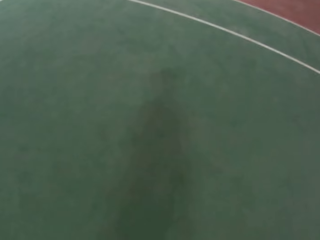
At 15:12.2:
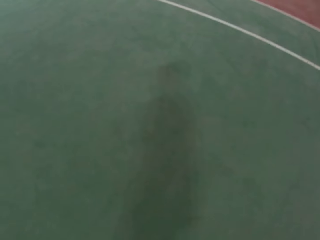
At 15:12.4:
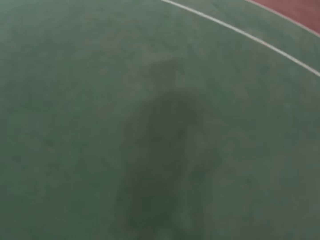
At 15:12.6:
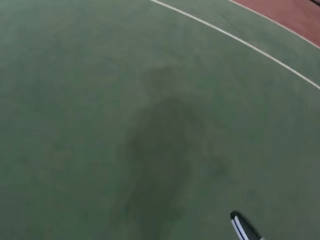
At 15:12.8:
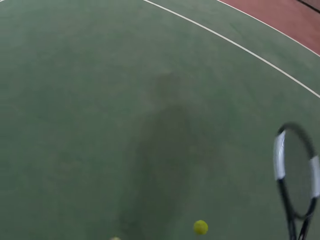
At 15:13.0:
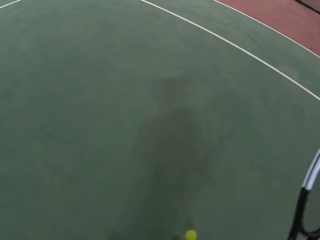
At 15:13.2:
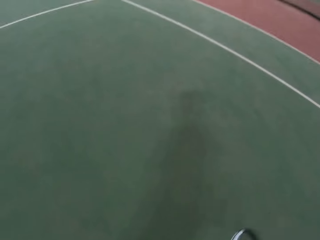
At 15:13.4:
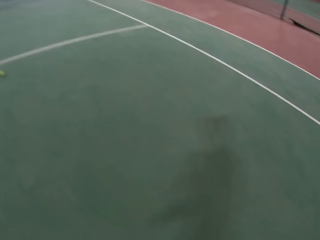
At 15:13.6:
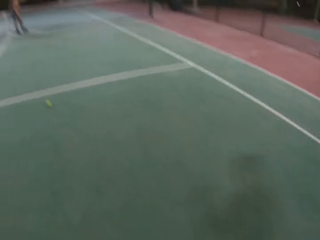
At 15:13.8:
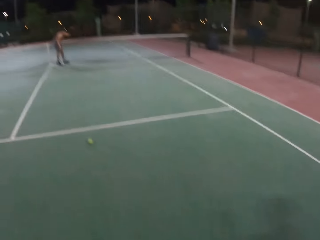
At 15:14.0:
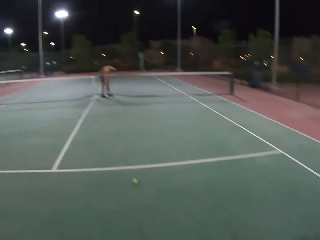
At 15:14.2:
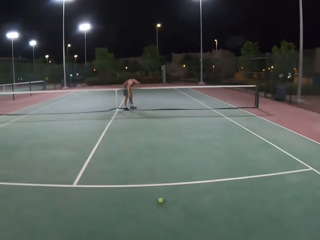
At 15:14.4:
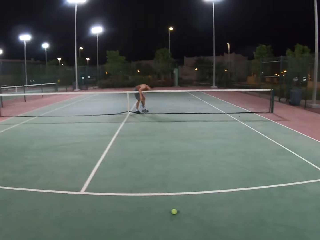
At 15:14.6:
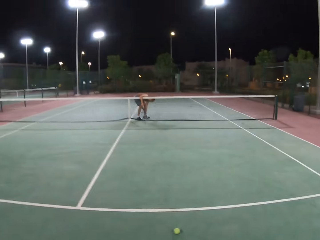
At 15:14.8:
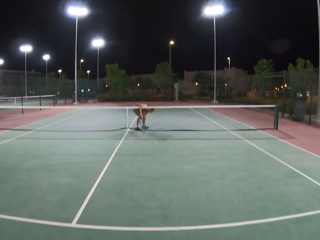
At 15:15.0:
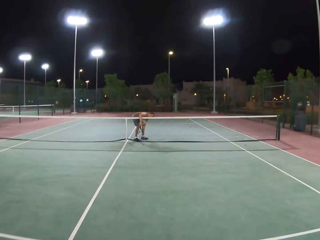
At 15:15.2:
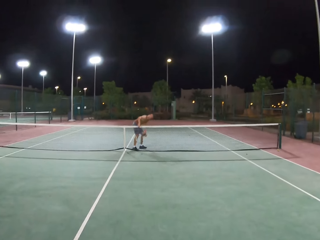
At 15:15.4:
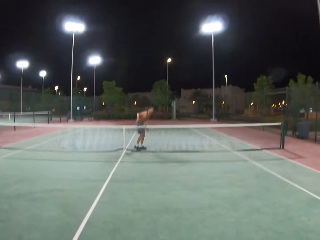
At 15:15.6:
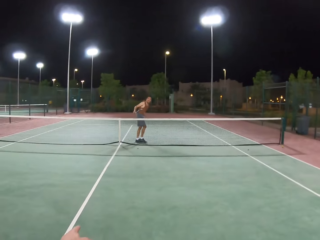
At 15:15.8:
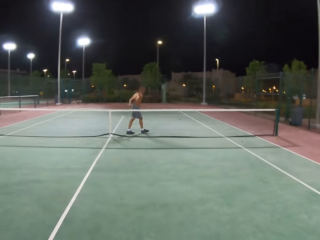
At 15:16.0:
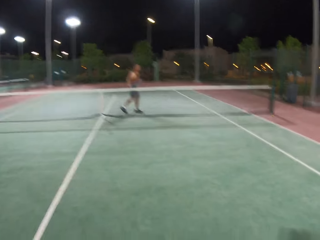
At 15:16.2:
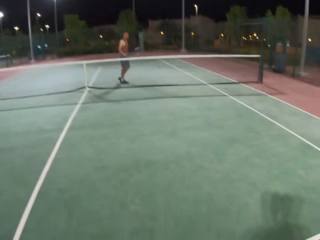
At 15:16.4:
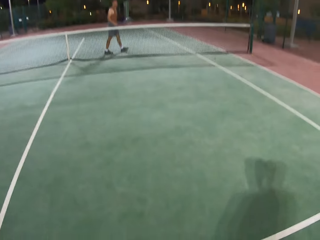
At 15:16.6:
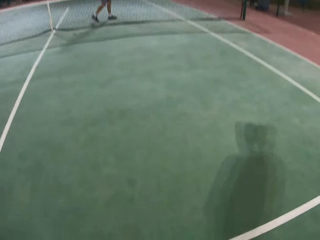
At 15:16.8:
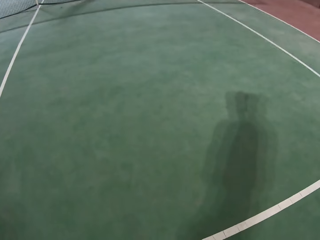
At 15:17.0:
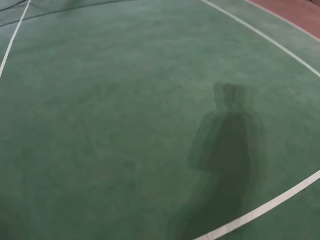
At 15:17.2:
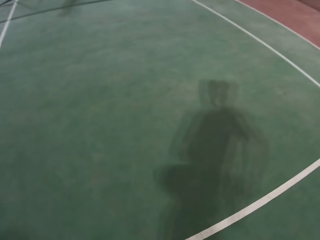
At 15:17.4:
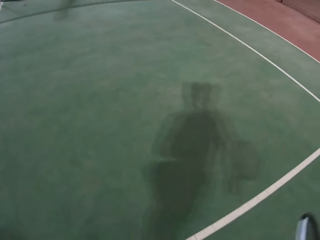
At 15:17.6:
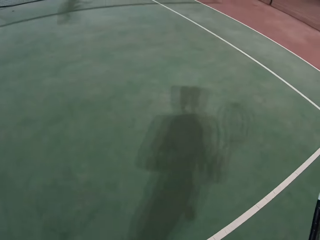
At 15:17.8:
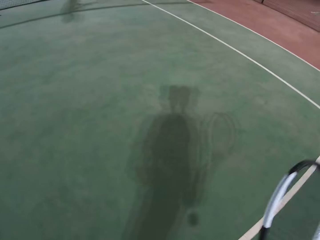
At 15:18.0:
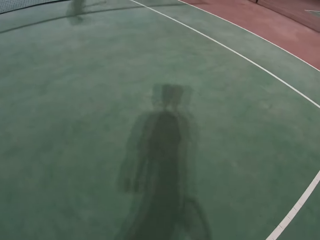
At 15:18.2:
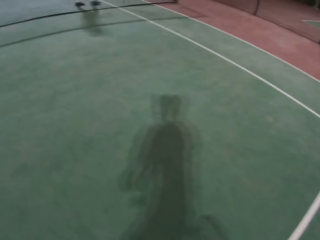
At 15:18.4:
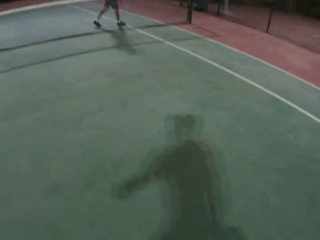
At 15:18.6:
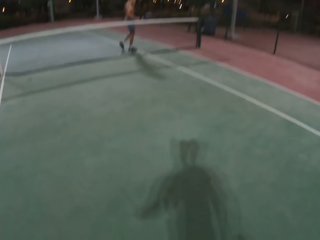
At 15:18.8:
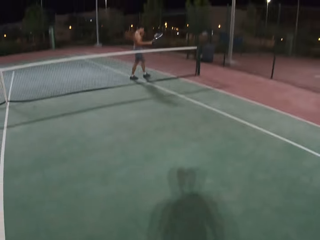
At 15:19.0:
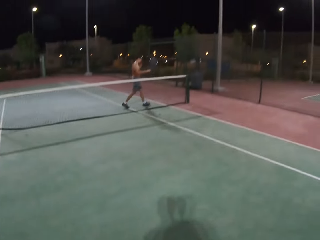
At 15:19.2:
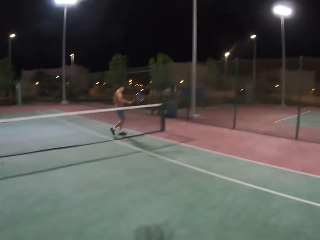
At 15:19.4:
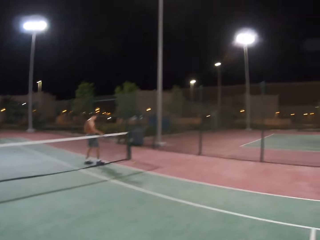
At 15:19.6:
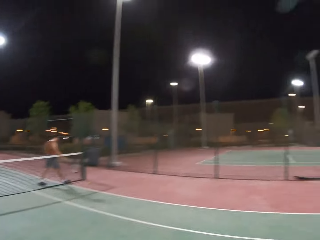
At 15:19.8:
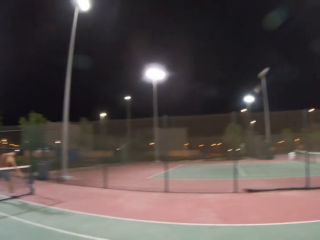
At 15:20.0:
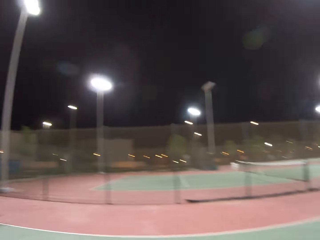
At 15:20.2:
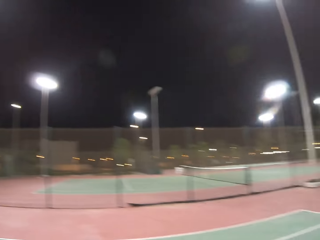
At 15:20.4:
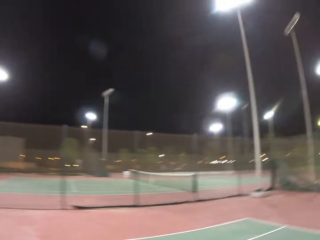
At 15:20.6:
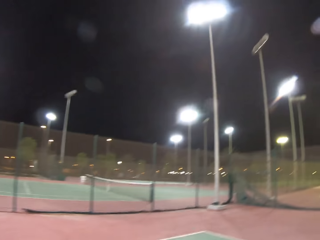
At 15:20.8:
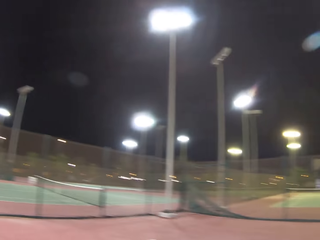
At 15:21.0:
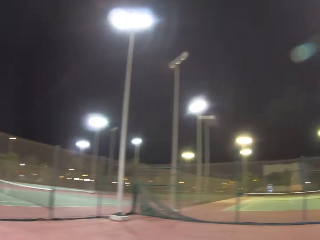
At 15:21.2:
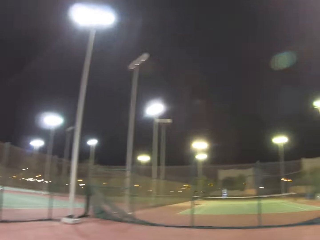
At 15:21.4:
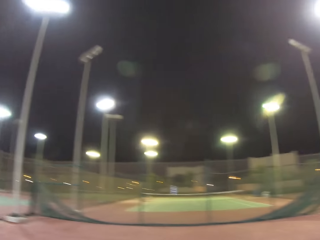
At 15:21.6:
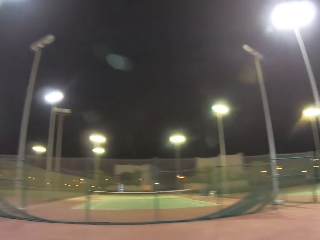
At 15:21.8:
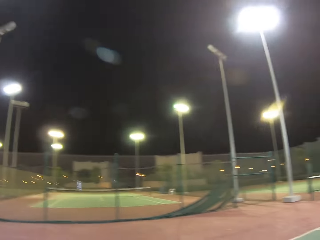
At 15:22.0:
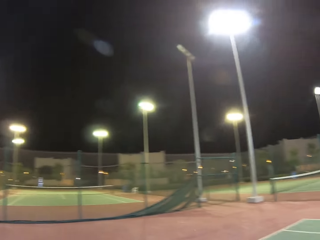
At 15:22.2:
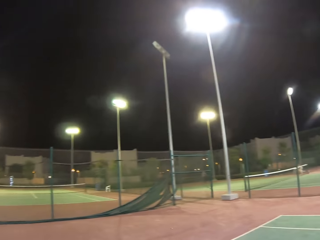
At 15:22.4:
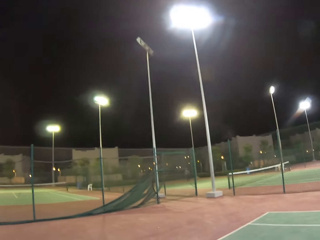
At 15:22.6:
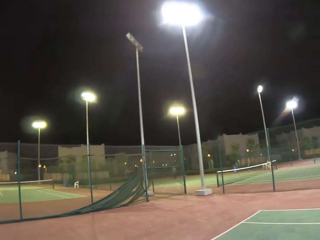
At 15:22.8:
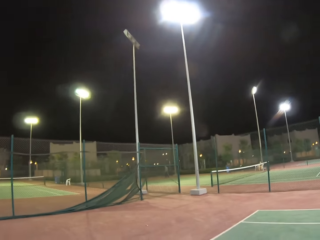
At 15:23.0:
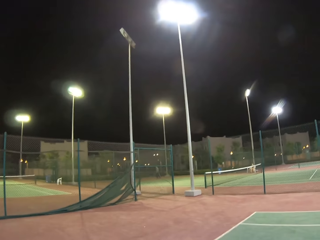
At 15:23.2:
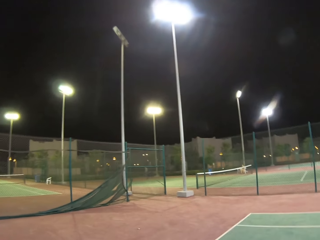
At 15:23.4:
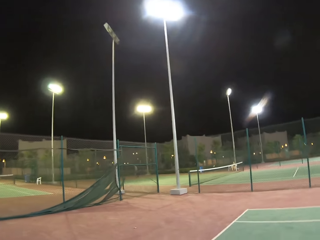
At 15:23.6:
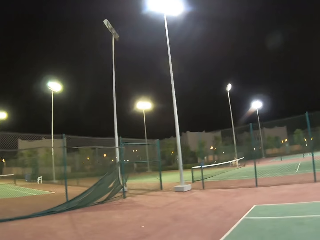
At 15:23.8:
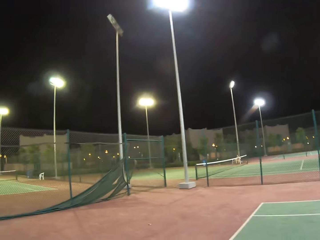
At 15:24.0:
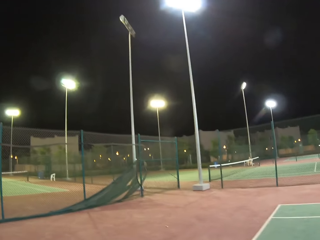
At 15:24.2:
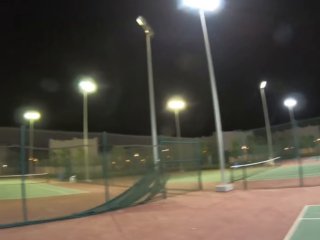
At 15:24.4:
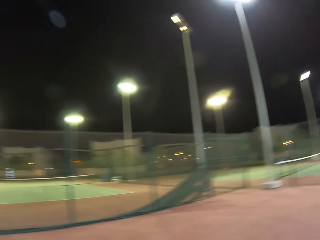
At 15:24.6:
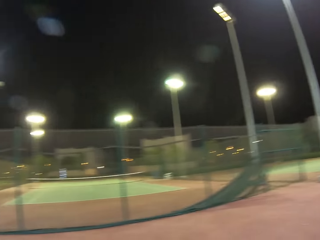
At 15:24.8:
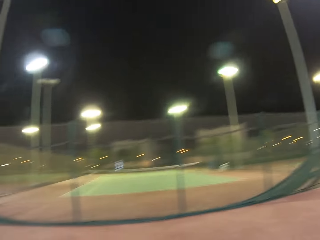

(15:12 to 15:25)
The camera wearer walks around the field. They dribble a tennis ball. A man picks up the tennis ball and walks around the tennis court. The camera wearer picks a badminton ball from the ground. They dribble the tennis ball. The man walks around the tennis court. The camera wearer walks around the tennis court. They stare around the field.

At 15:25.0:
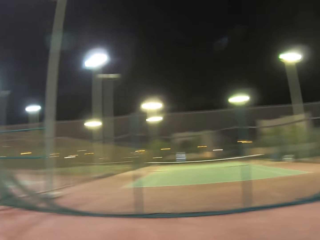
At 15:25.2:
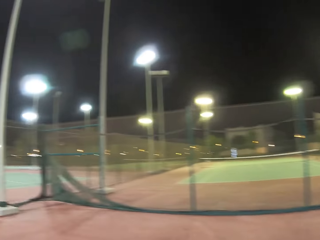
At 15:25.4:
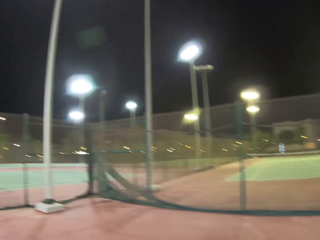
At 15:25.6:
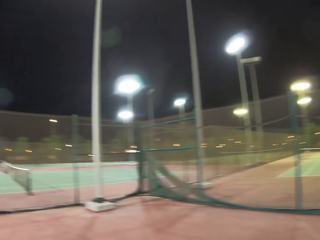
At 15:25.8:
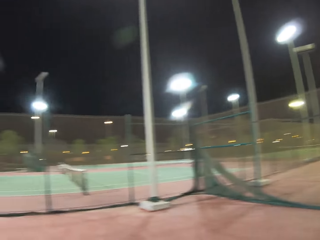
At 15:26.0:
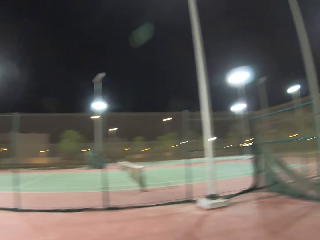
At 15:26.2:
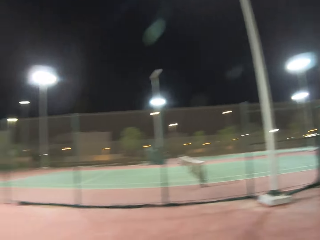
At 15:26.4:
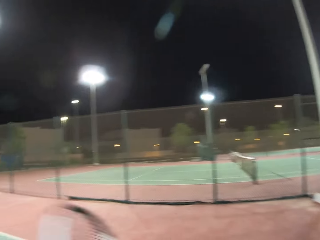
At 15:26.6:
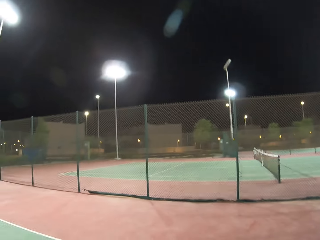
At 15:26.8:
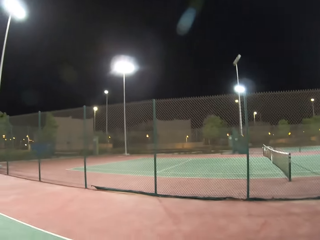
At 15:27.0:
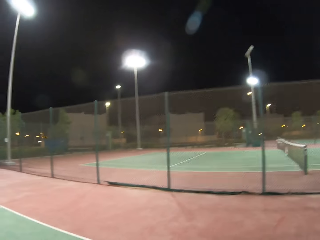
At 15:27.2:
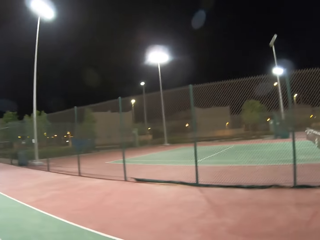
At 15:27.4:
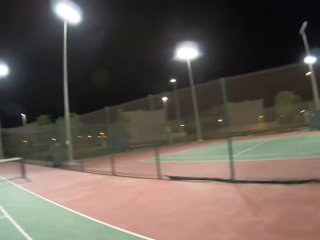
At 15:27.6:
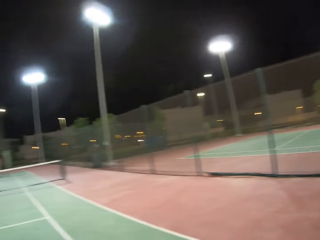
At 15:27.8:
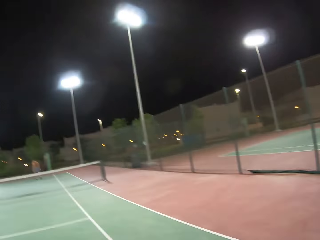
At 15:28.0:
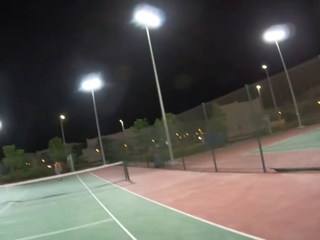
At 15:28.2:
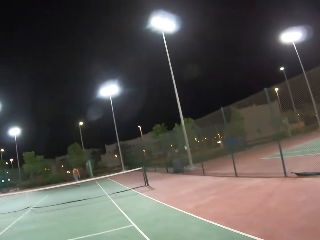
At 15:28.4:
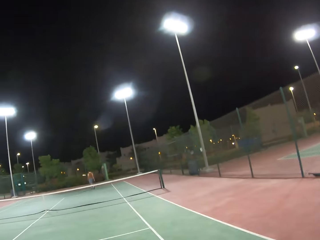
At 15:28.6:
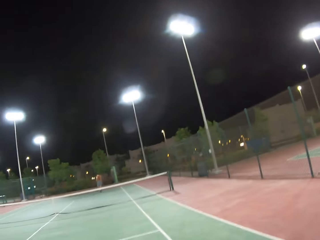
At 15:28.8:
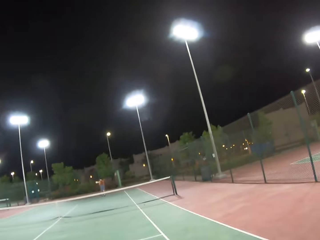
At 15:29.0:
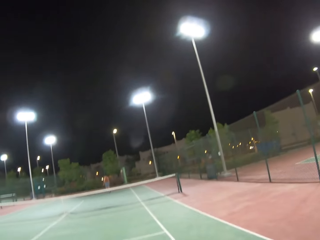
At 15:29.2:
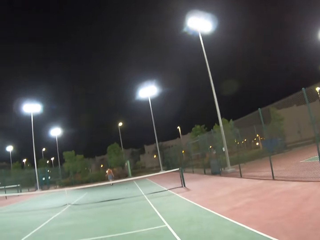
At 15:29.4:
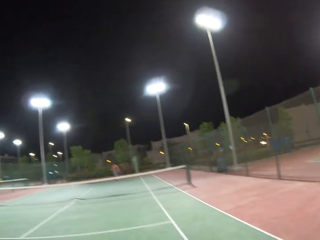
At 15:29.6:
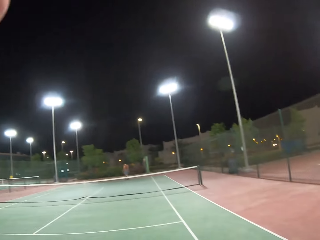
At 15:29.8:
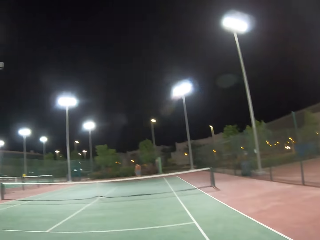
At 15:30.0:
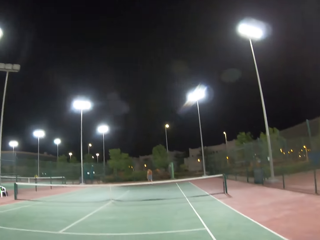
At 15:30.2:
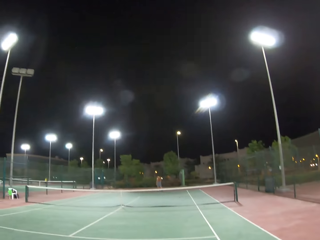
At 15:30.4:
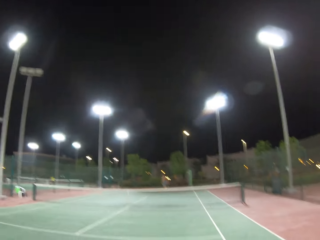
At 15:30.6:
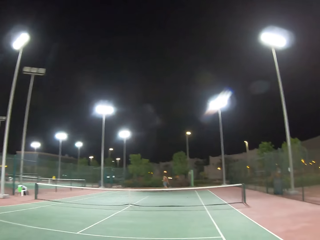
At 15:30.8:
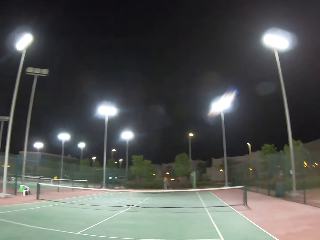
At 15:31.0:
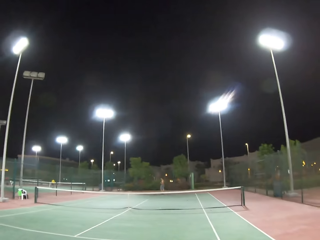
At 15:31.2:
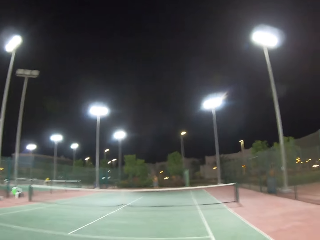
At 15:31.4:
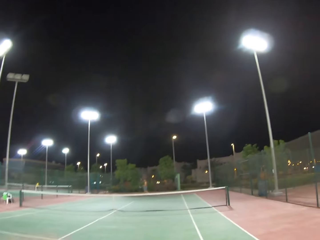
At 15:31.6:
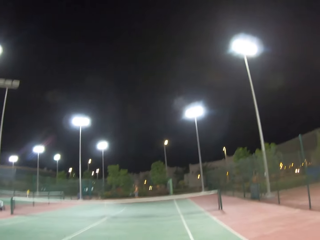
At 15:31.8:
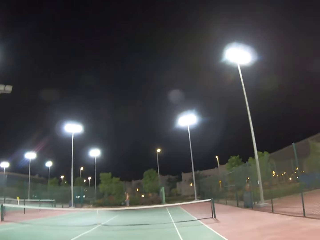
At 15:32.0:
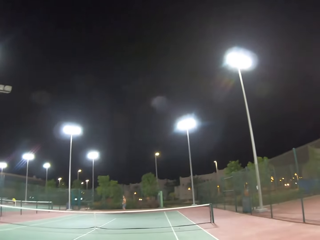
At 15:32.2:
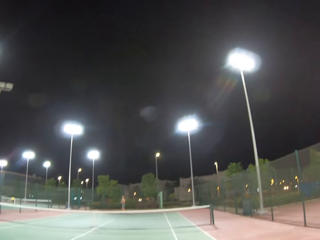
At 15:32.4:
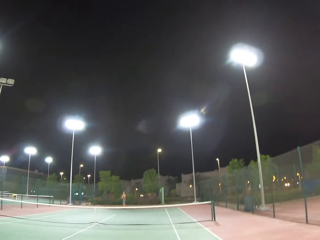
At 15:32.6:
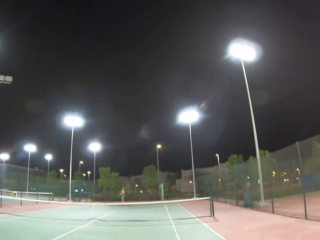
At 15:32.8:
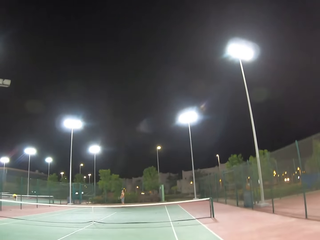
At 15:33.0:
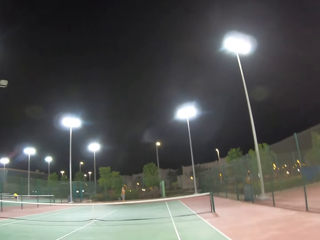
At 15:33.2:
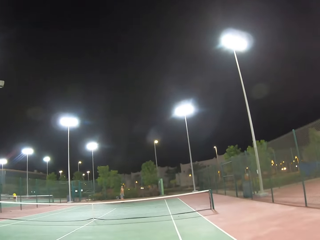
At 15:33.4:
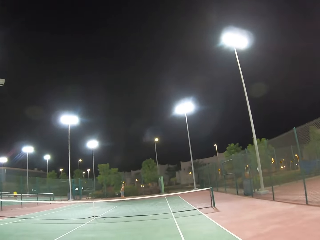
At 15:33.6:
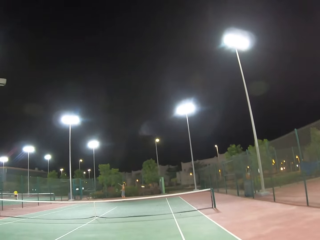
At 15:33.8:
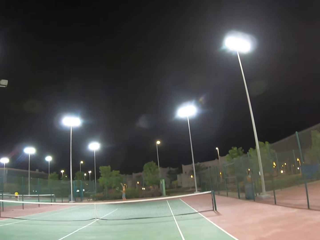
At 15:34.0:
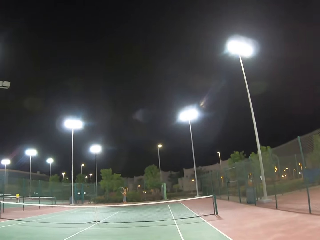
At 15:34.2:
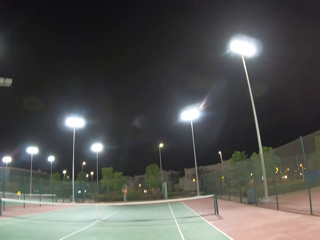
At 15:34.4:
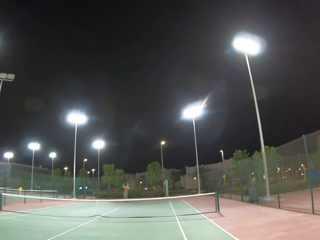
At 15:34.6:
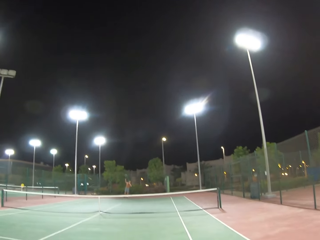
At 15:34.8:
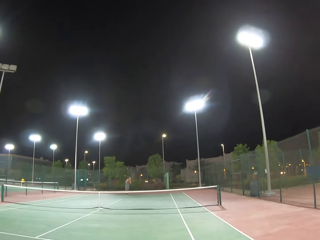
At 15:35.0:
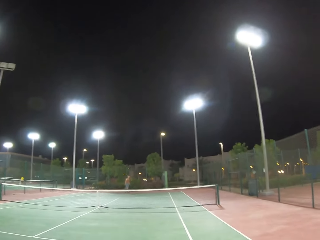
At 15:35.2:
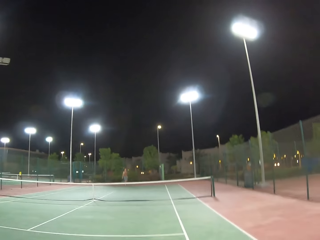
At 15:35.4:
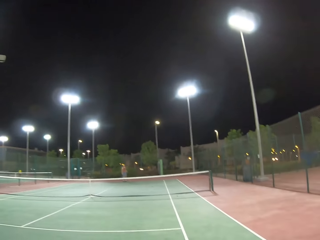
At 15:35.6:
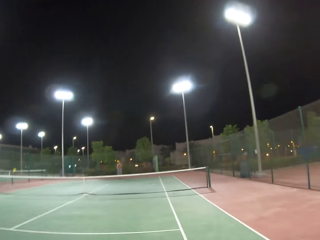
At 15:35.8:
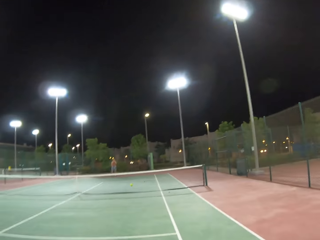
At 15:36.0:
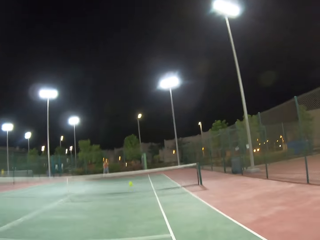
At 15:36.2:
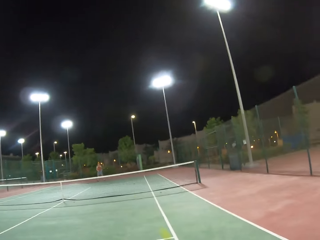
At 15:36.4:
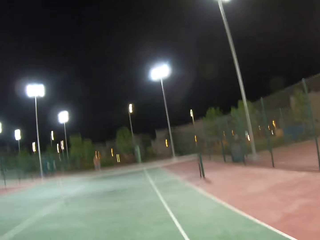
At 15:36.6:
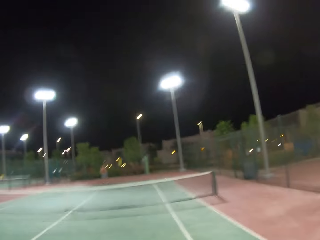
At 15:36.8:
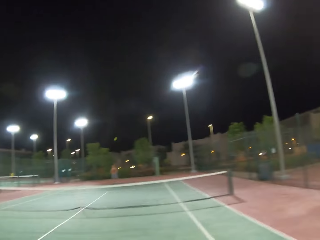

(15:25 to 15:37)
A man walks around the tennis court. The camera wearer touches something. They look around the tennis court. They play tennis with the man.
